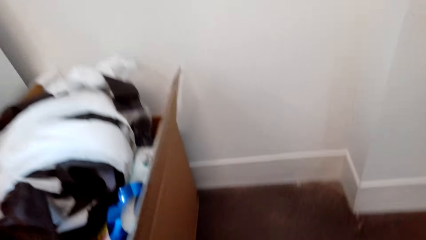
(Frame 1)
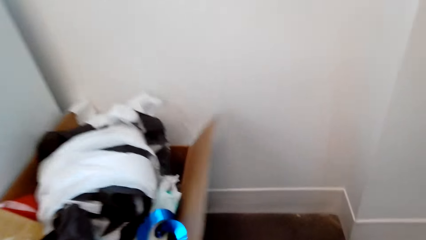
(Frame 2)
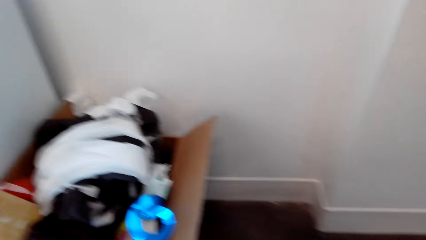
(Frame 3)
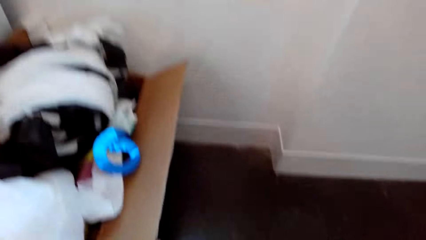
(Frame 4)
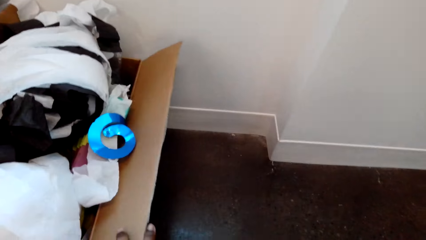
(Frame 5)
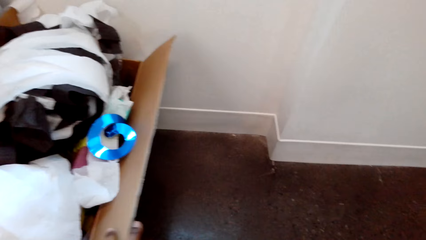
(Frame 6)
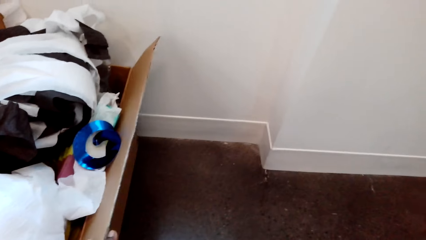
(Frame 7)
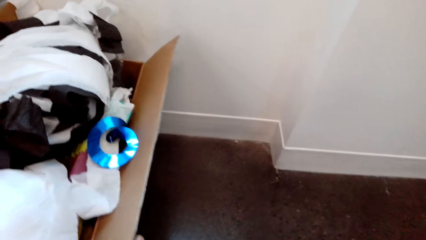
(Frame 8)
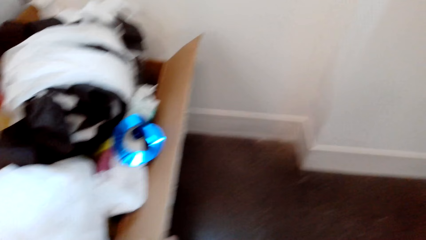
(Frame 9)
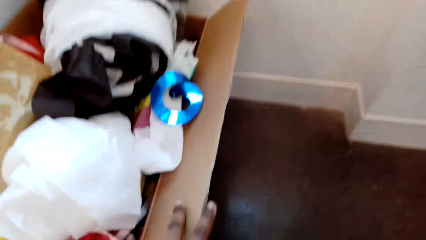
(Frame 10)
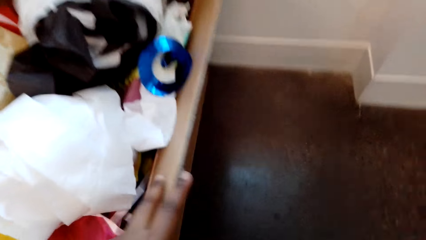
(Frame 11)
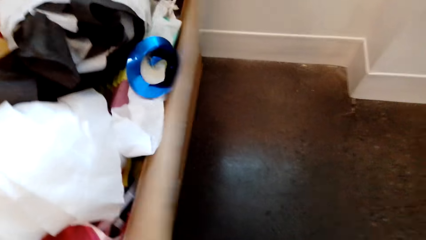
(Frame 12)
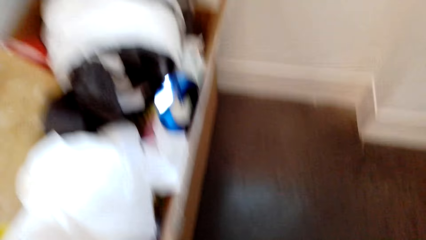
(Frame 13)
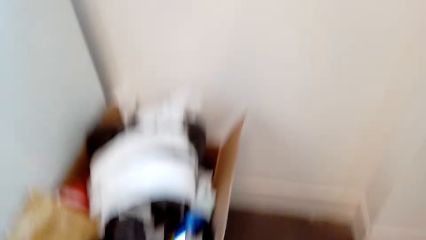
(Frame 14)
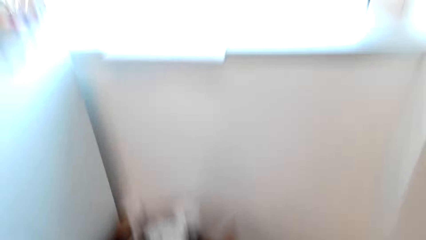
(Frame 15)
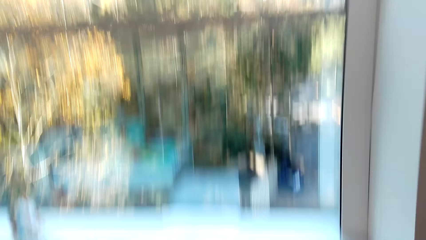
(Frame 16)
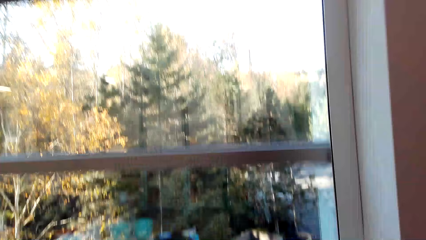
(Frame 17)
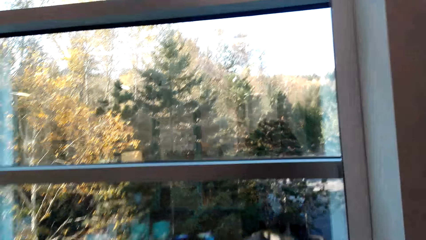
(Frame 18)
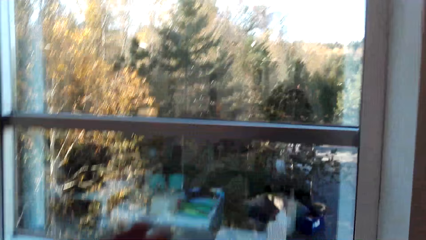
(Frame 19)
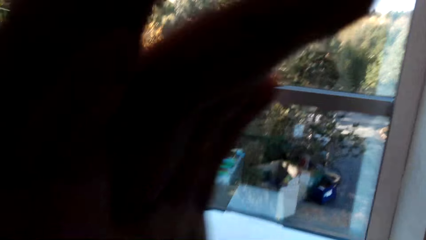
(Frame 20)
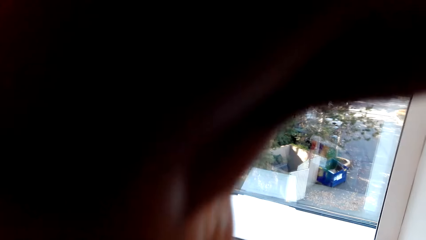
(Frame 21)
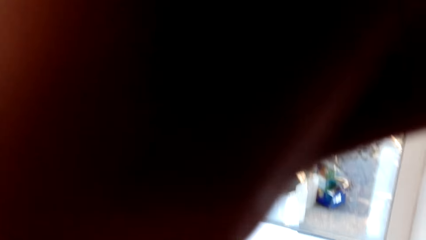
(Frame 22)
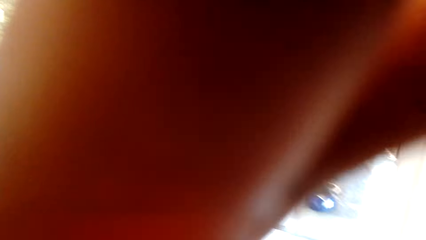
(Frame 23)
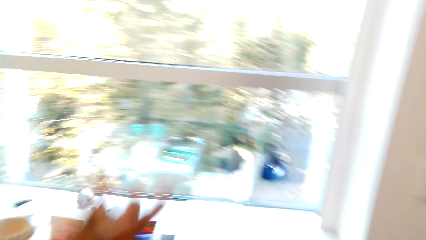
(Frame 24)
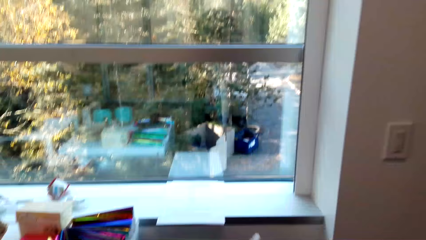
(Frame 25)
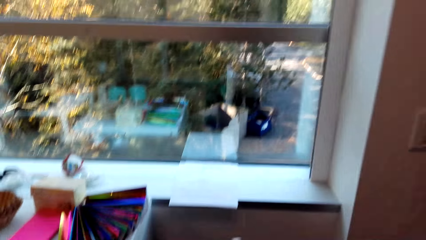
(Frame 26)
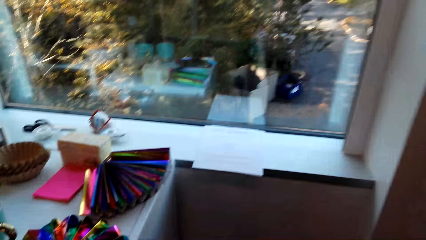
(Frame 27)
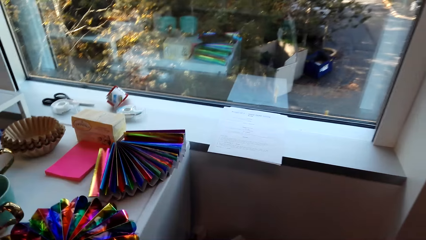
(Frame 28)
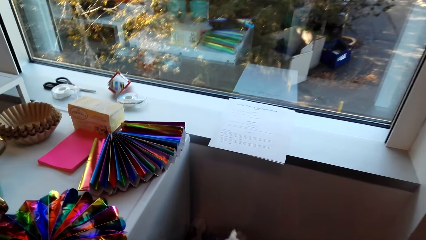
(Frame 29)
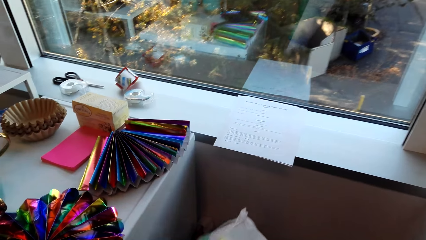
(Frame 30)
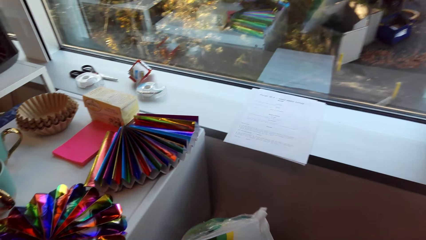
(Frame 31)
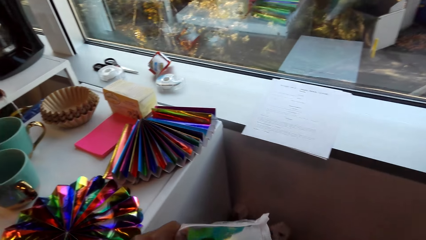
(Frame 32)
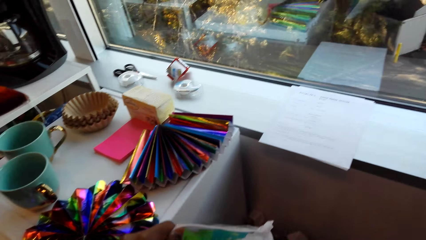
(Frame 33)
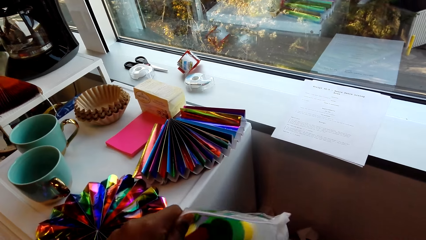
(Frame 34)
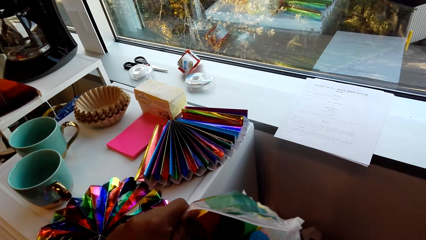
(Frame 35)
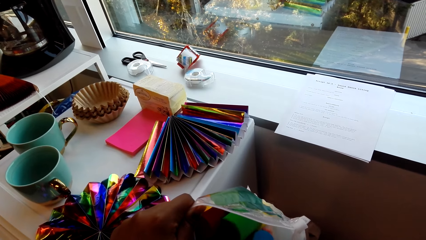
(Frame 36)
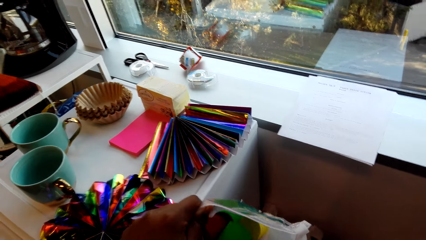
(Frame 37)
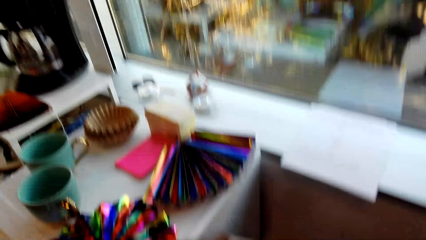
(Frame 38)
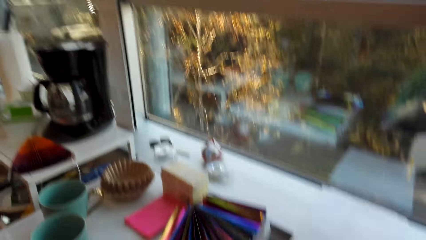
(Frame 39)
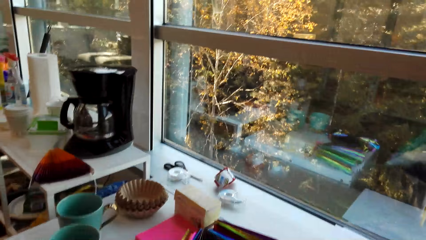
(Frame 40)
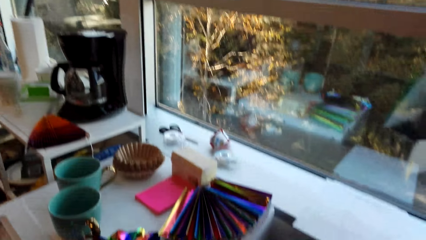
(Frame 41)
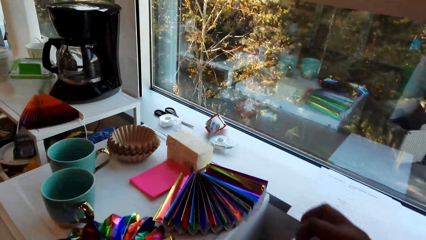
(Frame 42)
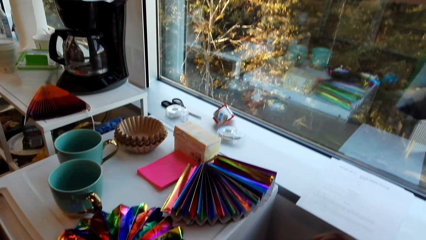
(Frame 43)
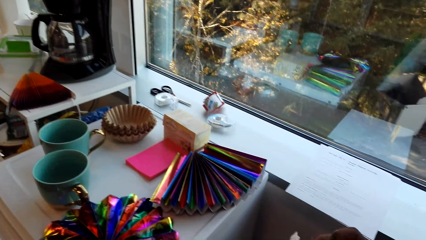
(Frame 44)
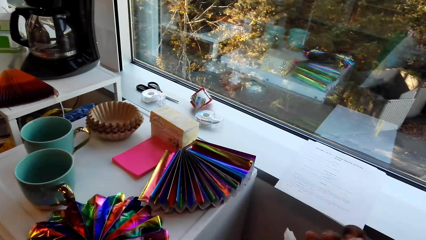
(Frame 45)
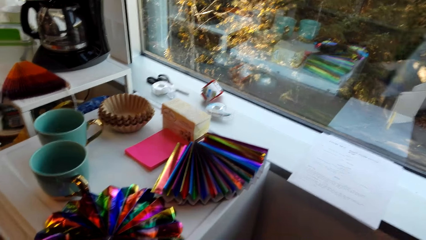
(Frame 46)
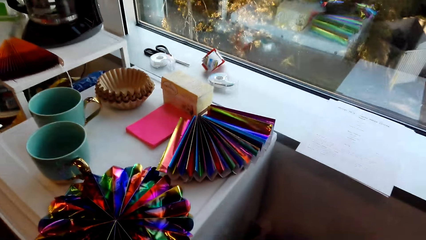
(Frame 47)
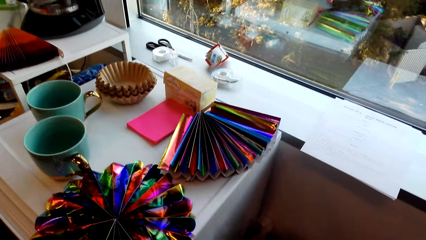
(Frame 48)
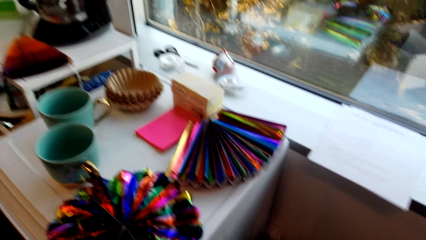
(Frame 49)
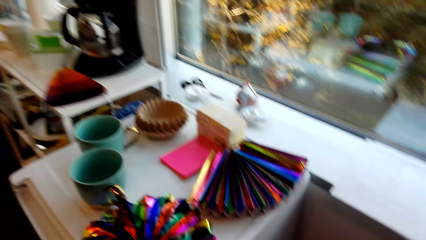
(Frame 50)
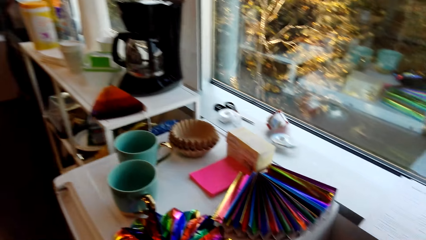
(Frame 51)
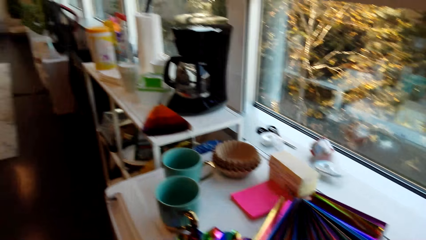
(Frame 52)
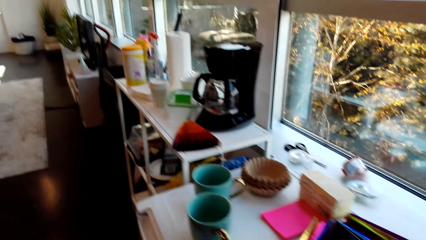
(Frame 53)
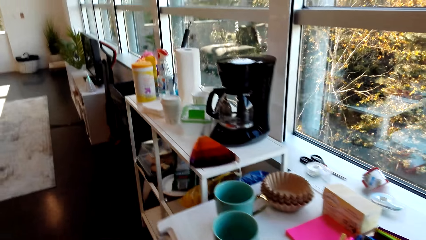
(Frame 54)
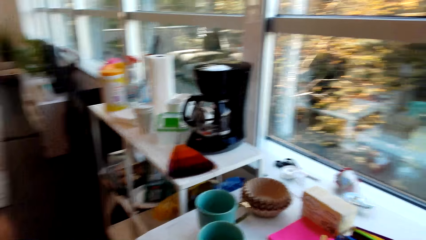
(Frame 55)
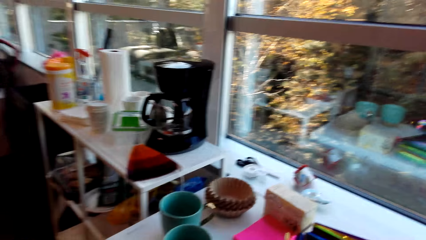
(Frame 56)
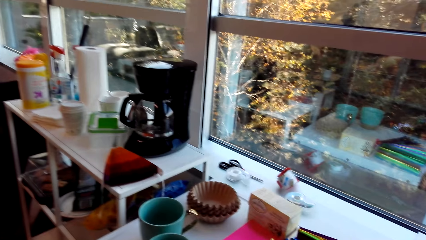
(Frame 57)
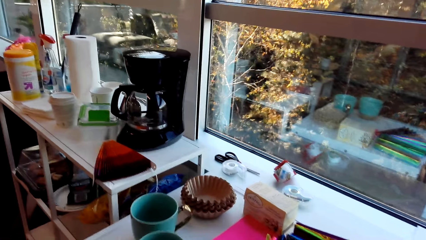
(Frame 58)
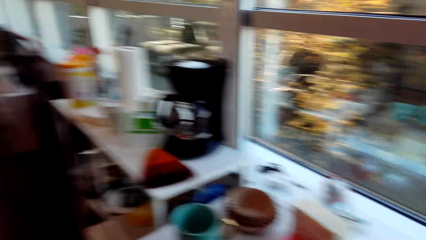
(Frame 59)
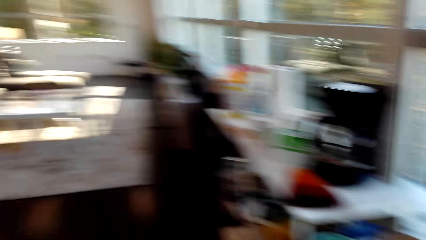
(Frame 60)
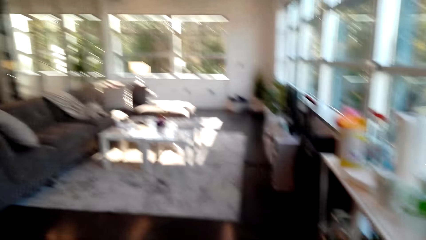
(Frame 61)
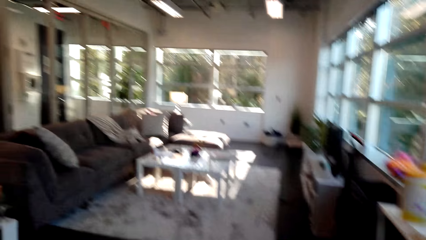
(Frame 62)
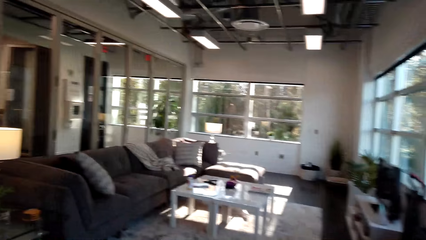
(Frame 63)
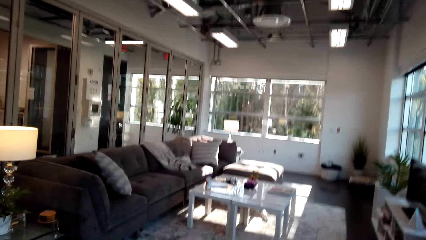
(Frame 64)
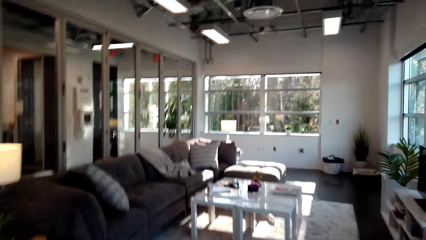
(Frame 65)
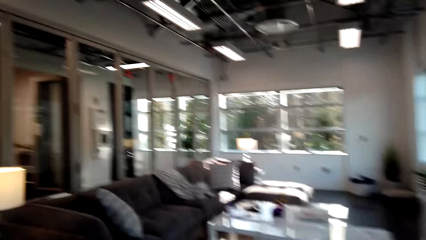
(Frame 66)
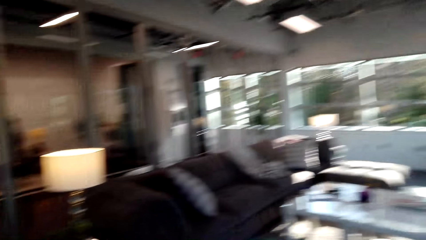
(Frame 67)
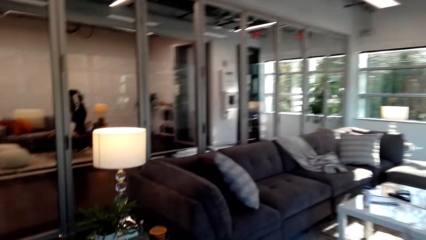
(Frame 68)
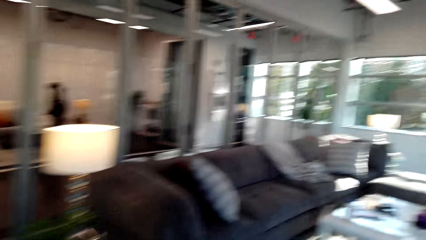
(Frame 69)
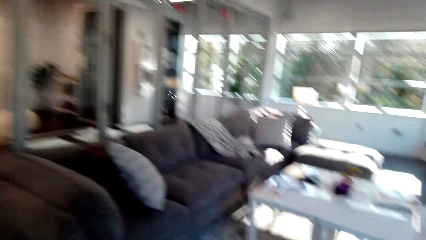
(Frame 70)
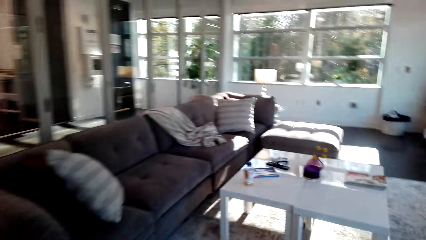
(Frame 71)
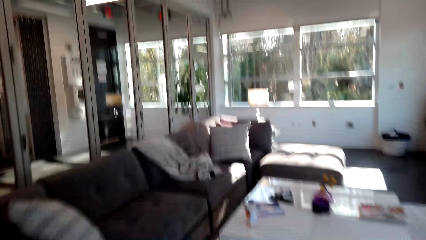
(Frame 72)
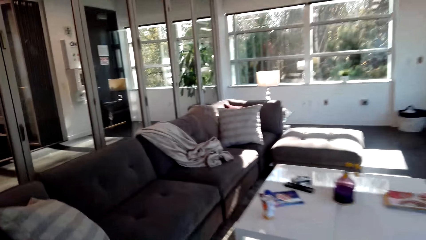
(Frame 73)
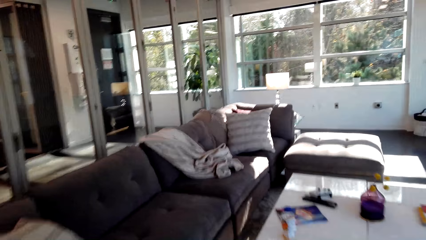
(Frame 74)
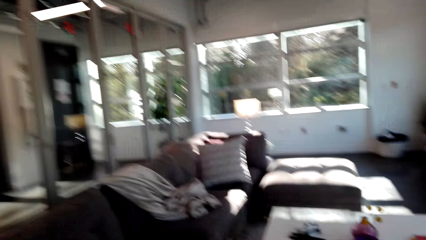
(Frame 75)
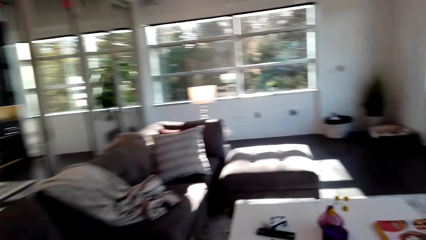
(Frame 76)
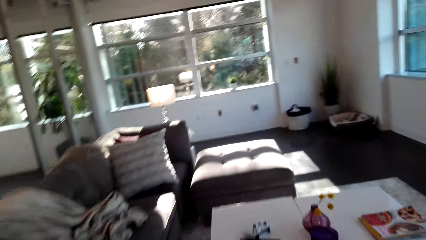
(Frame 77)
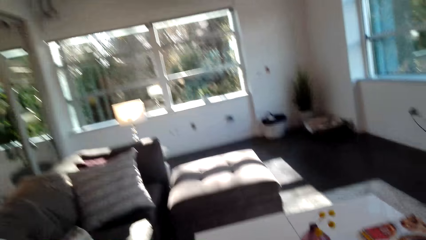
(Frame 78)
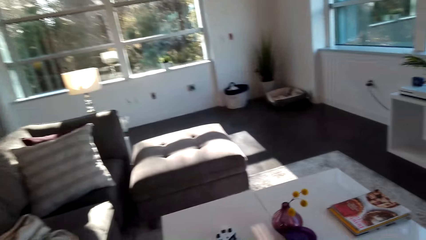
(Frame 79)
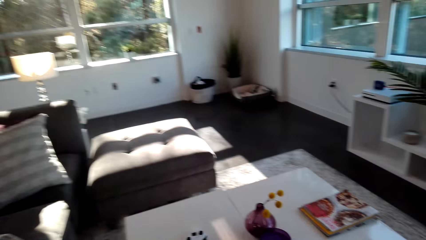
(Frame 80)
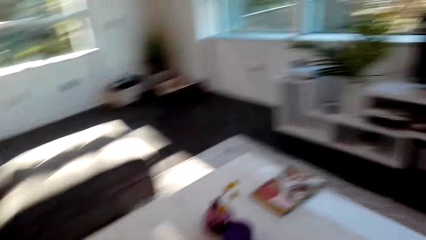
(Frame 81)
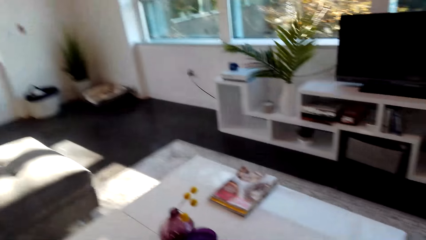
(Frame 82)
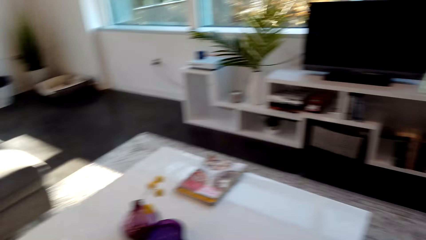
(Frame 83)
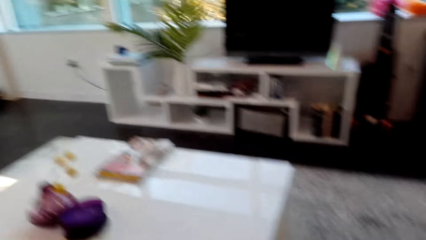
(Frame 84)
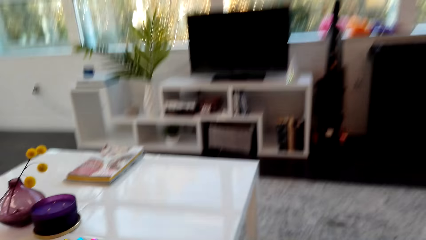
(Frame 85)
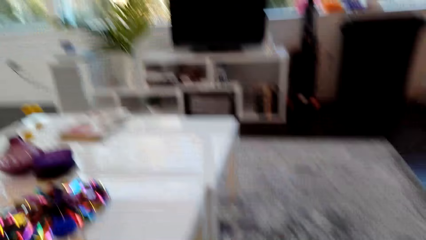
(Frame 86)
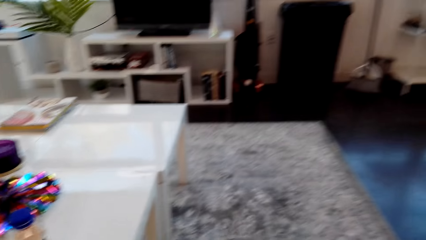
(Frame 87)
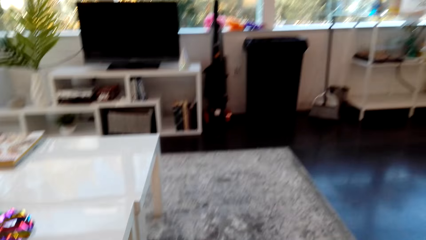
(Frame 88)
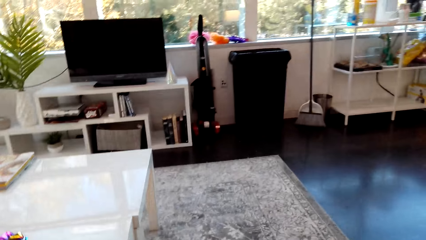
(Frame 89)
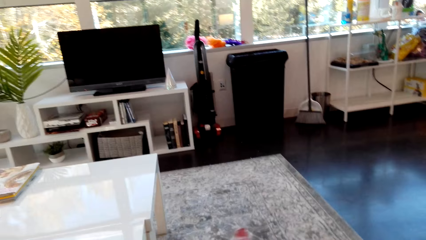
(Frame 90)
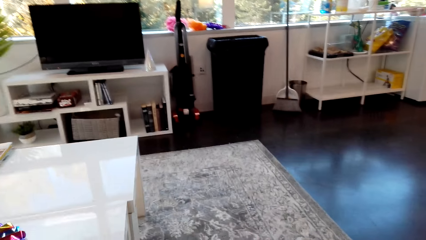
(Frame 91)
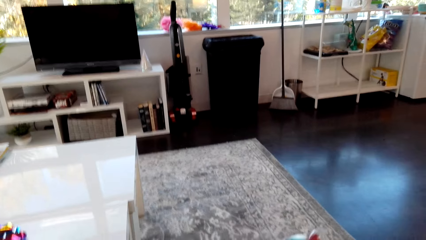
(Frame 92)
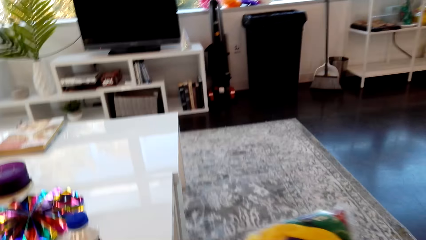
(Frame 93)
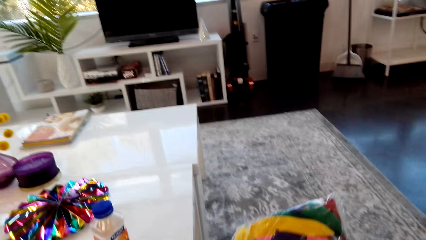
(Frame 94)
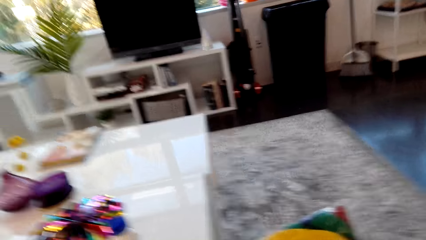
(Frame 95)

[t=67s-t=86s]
The camera wearer searches the items on the ground. They stand up, touch the camera and pick up the polyethene. They check in the balloon bag. They move around. They turn around. They walk towards the table.
